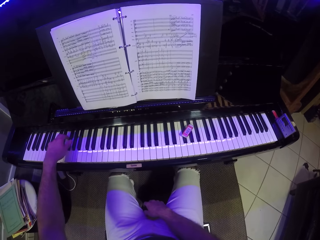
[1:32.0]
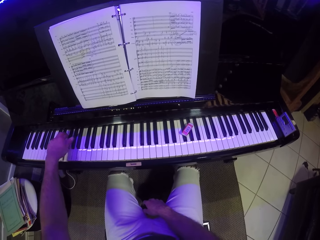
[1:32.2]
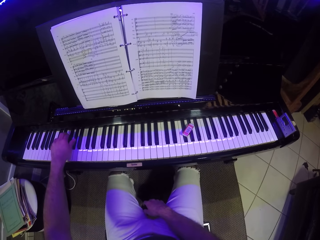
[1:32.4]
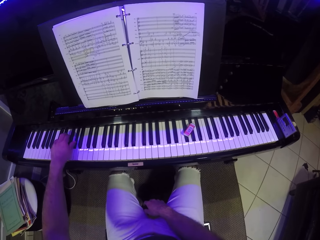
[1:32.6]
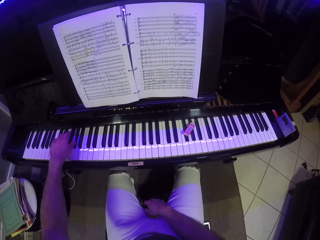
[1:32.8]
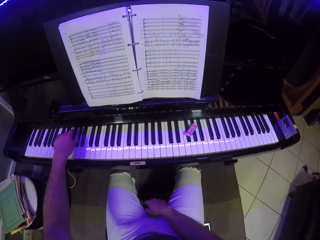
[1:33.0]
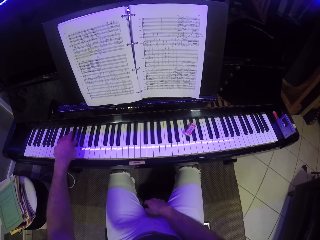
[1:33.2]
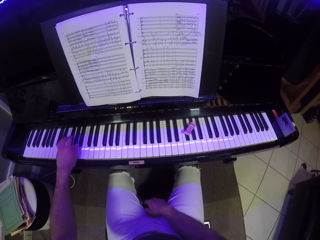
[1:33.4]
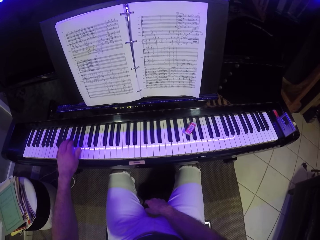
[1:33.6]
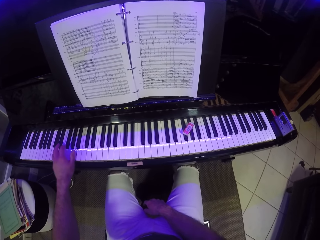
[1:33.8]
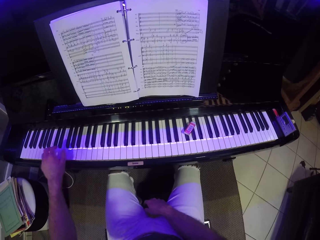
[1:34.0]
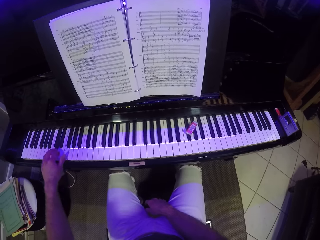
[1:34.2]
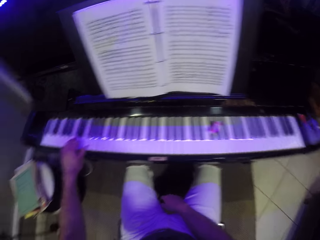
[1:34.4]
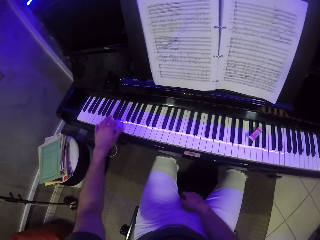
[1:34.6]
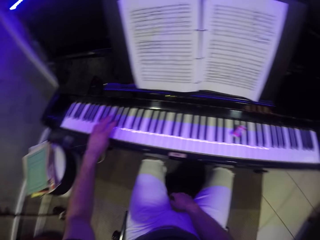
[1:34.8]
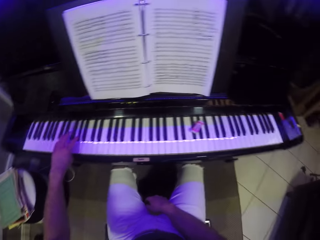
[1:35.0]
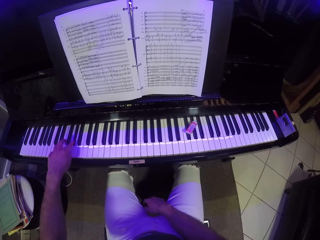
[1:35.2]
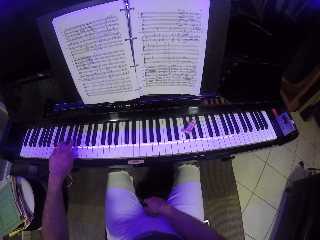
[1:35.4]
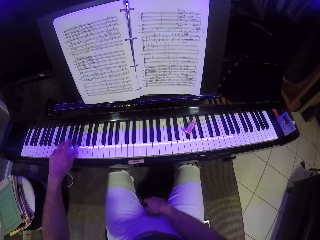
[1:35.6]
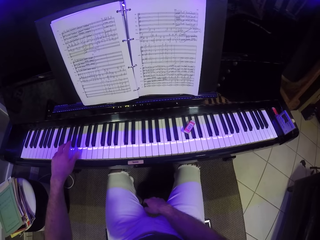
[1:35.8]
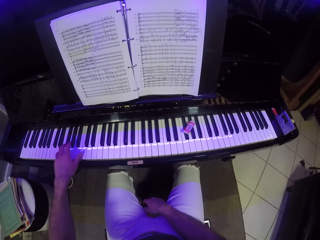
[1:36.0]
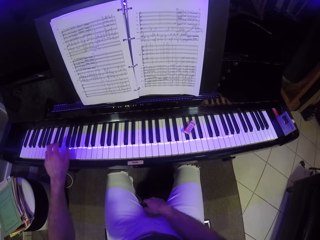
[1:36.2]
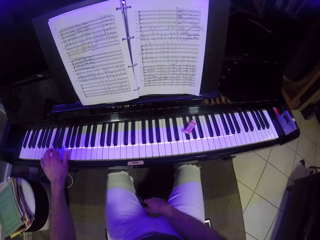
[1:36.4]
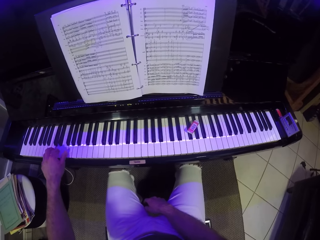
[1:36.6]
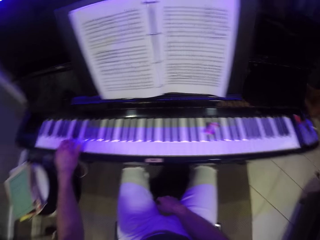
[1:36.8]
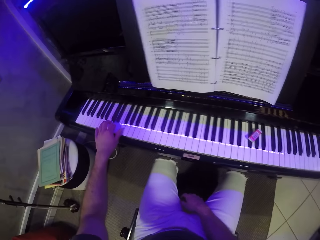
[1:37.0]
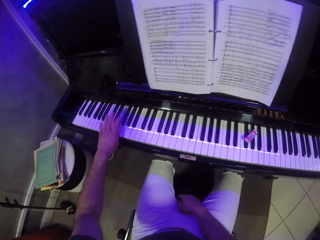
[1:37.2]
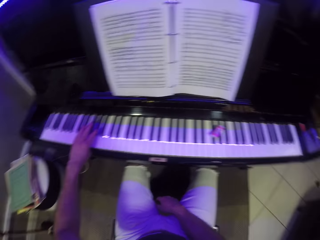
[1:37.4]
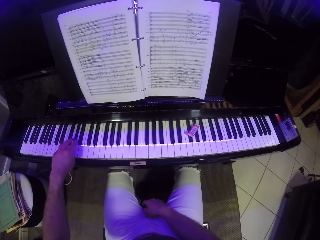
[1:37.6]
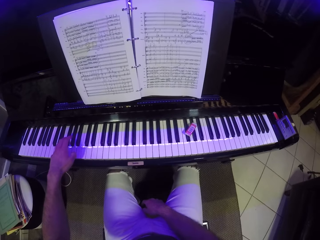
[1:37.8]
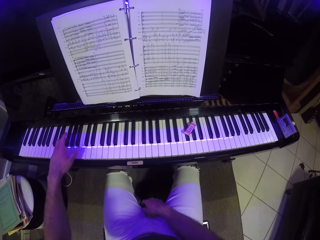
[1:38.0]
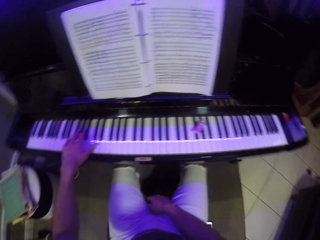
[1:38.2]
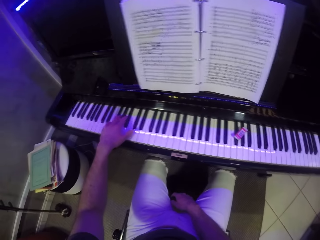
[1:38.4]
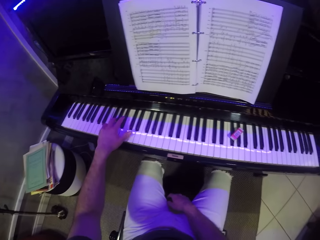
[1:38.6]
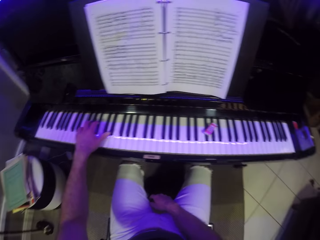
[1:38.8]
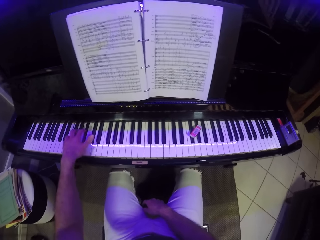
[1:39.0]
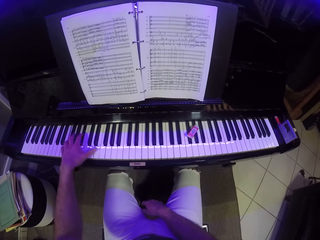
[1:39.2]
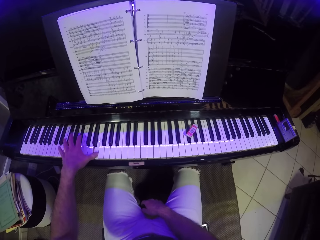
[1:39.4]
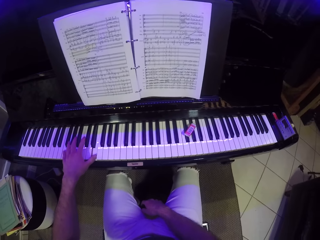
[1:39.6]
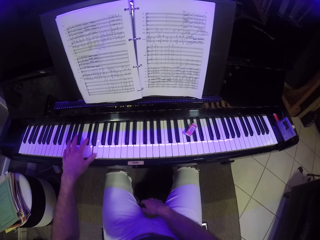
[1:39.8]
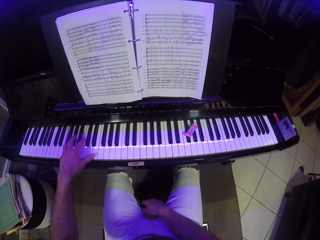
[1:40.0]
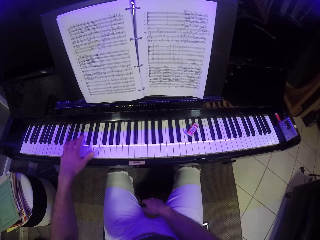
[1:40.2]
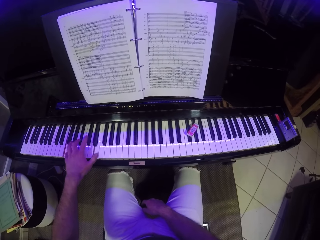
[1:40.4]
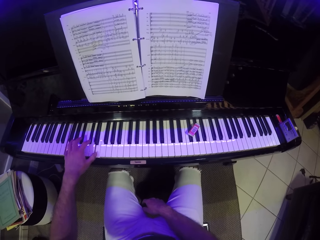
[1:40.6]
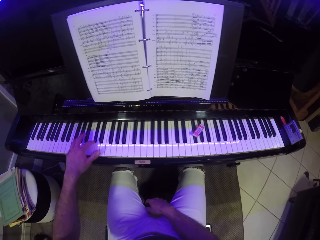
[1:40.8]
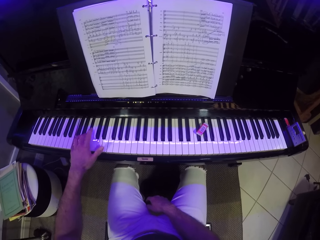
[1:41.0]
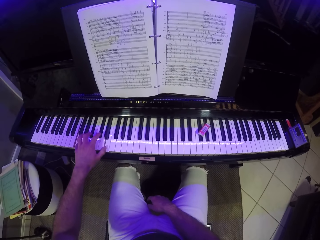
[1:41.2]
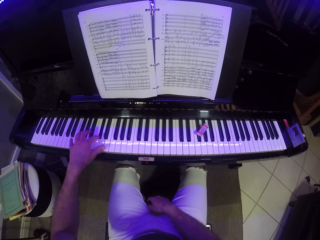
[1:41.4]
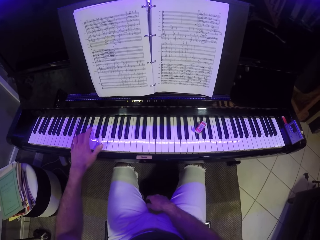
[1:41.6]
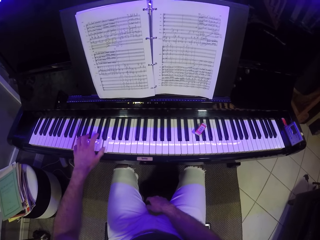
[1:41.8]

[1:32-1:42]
The camera wearer places a hand between his legs. He plays the piano with one hand. He reads the piano book. He plays the piano with one hand. He reads the piano book. He plays the piano with one hand.

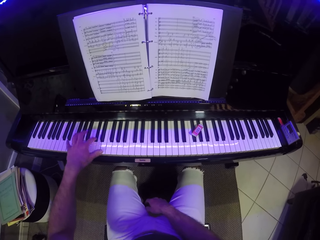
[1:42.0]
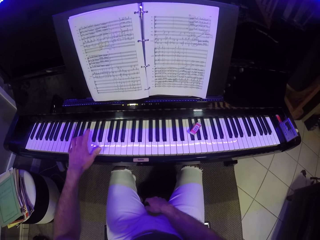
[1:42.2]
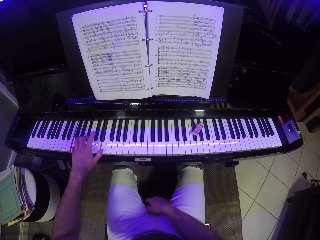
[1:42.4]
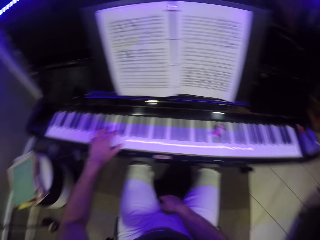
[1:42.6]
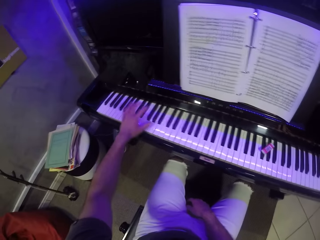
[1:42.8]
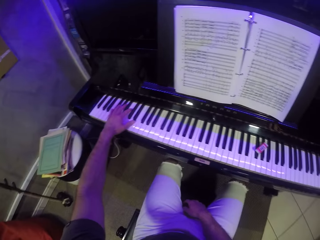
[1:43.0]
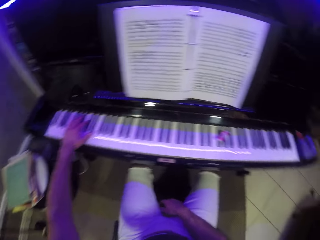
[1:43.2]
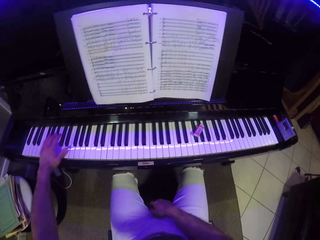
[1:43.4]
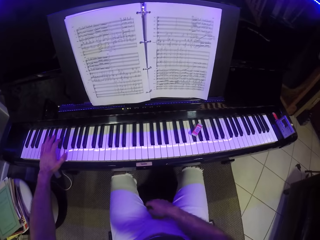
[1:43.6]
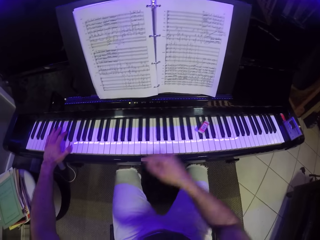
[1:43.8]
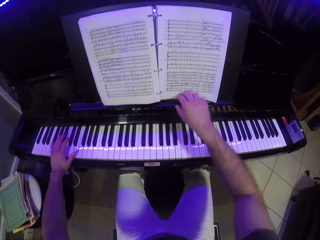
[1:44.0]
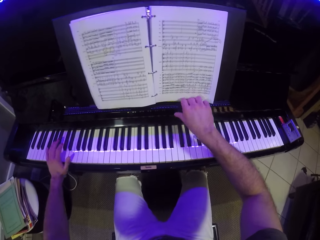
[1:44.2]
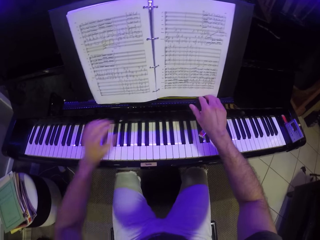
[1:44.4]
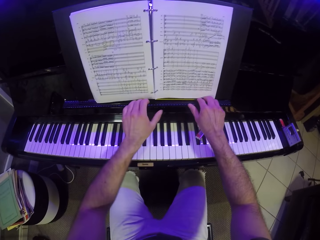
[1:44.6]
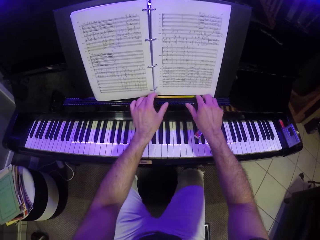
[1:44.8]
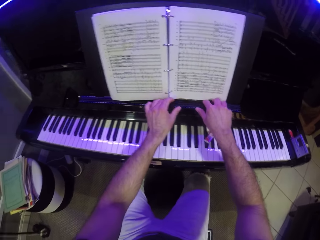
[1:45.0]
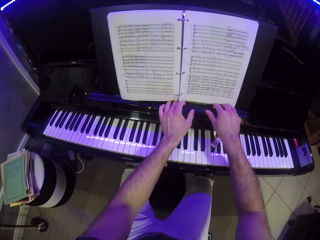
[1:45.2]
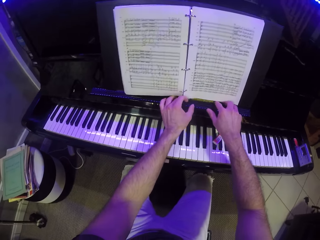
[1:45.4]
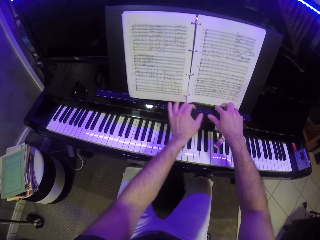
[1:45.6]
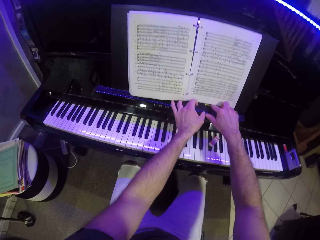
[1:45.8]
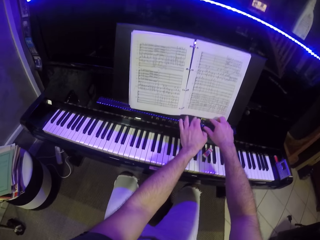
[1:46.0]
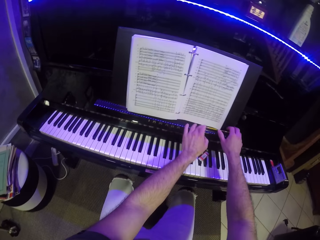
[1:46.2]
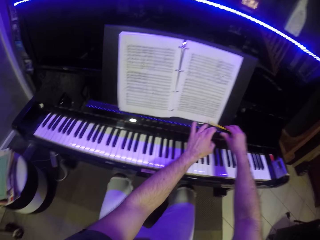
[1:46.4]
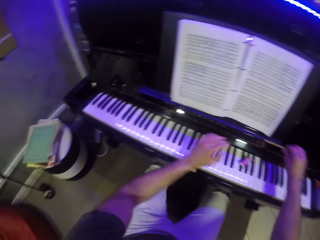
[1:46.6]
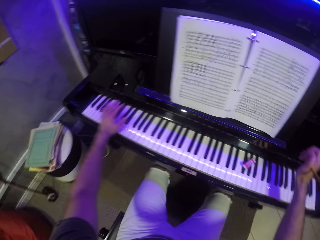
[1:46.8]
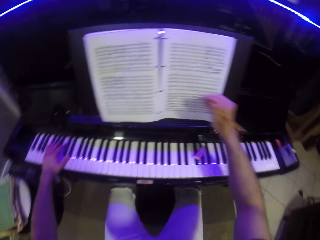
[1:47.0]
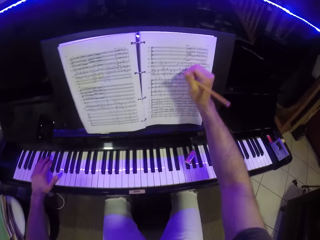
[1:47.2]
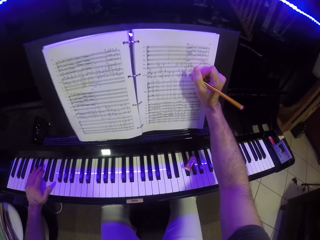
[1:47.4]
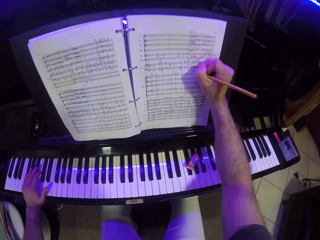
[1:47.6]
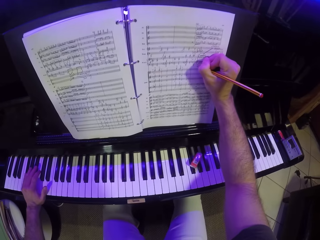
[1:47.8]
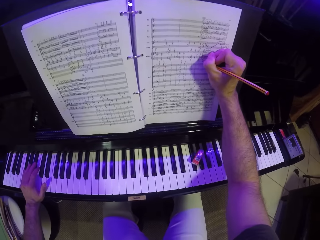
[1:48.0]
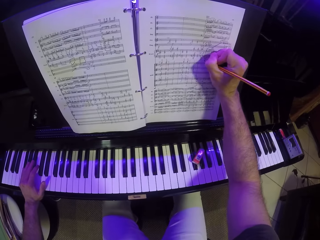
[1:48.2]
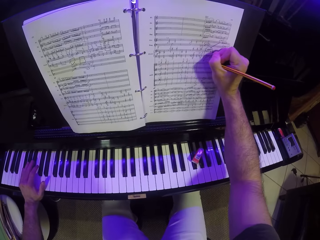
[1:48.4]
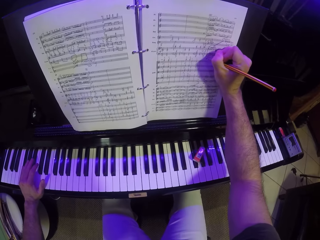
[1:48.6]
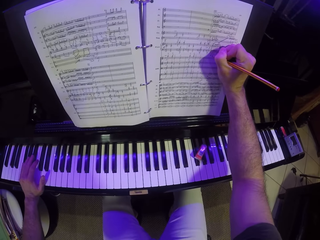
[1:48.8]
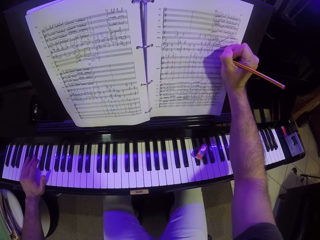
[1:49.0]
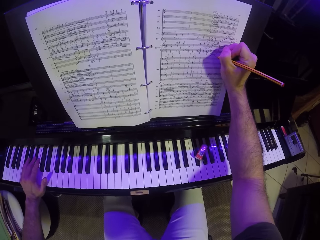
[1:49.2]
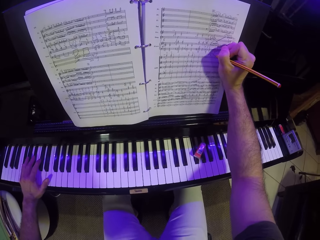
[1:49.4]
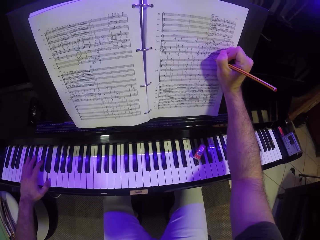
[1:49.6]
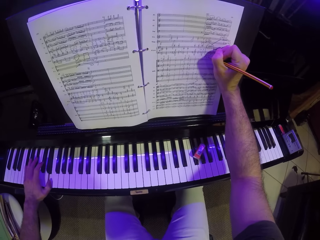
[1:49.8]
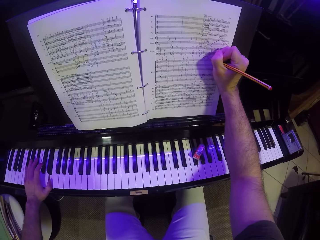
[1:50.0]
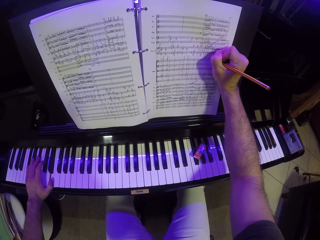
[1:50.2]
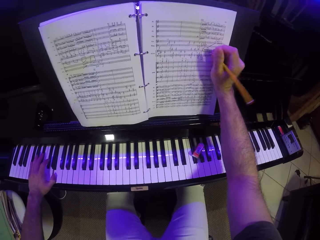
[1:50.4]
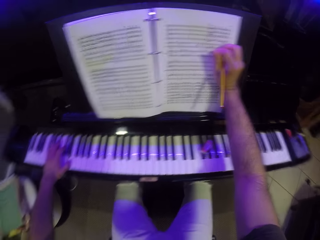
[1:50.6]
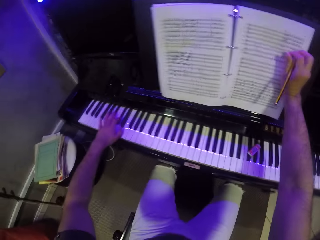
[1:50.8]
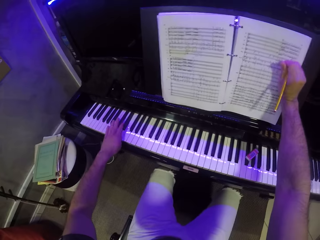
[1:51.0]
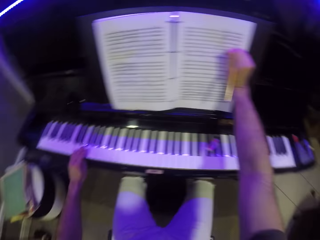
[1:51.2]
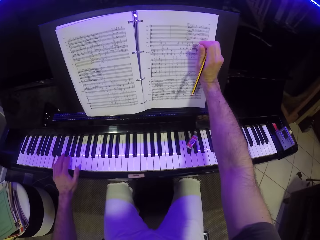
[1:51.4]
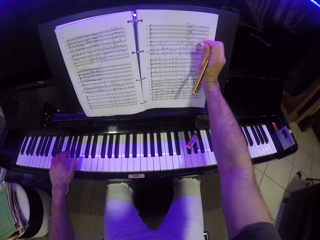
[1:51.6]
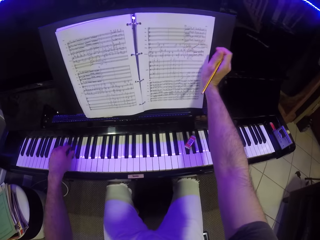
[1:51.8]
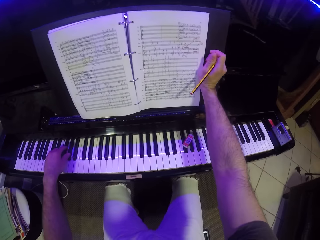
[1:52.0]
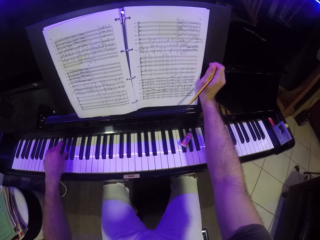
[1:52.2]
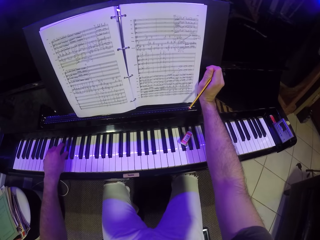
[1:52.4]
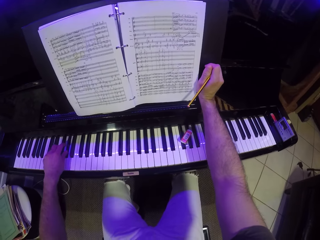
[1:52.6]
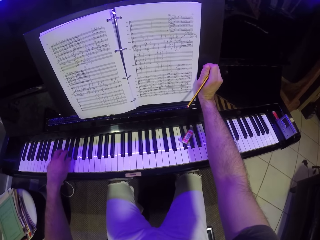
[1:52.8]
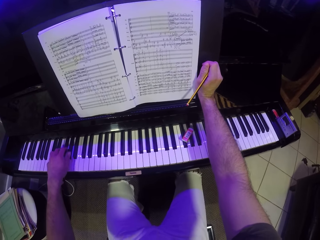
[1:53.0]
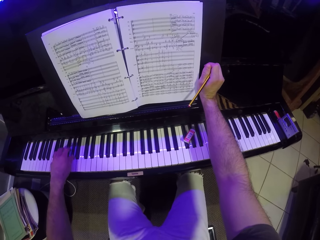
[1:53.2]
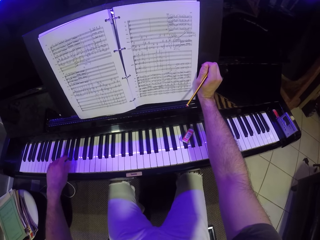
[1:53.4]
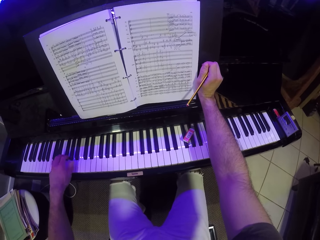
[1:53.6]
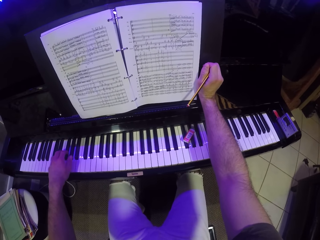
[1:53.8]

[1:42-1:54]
The camera wearer looks around. He stretches a hand. He searches for a pencil with both hands. He picks up the pencil from the top of the piano with his right hand. He plays the piano with his left hand. He writes on the manuscript with the pencil in his right hand. He plays the piano with one hand.
